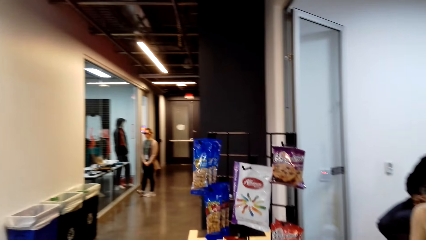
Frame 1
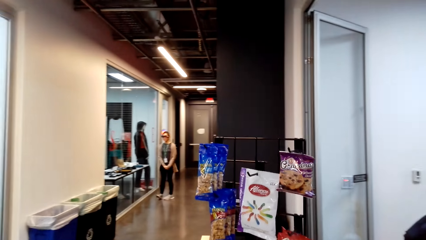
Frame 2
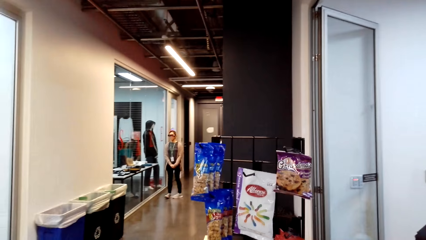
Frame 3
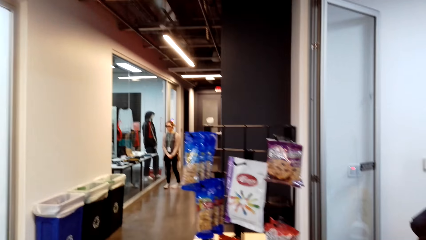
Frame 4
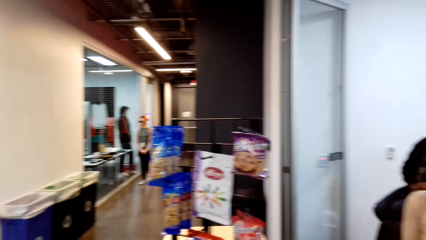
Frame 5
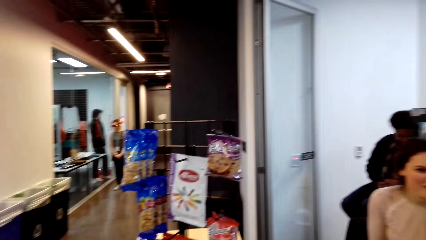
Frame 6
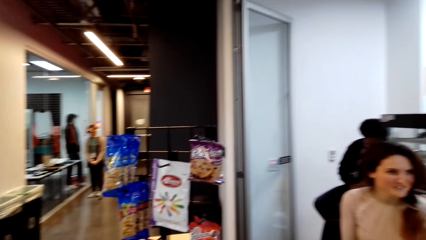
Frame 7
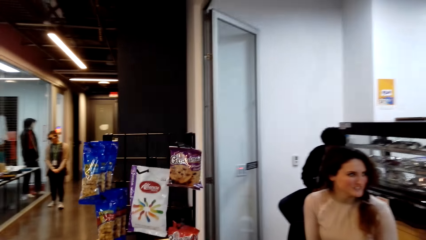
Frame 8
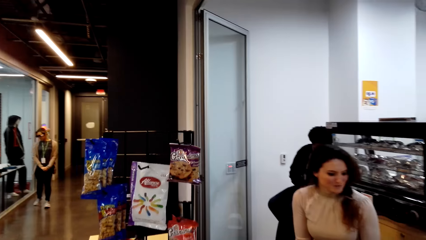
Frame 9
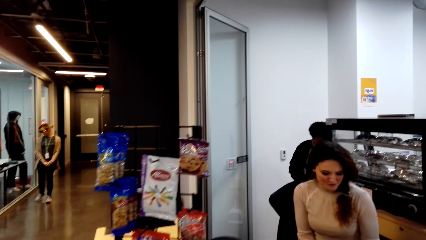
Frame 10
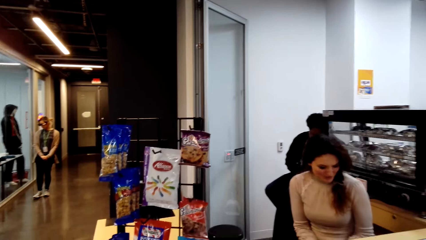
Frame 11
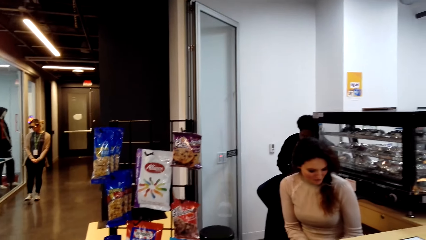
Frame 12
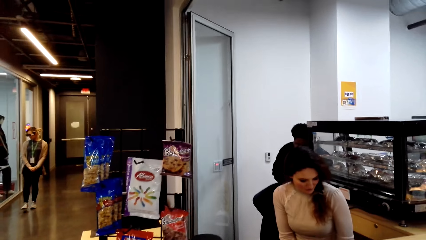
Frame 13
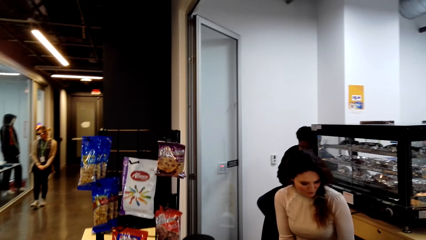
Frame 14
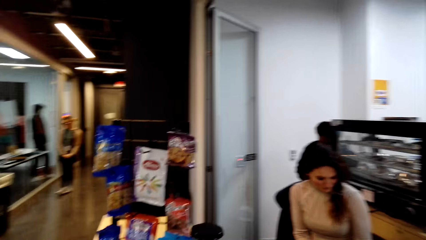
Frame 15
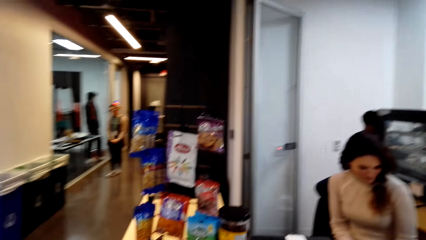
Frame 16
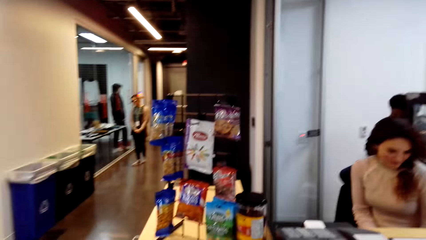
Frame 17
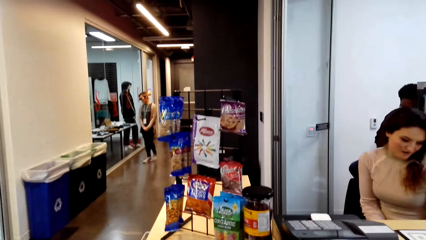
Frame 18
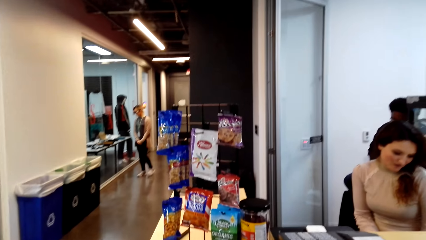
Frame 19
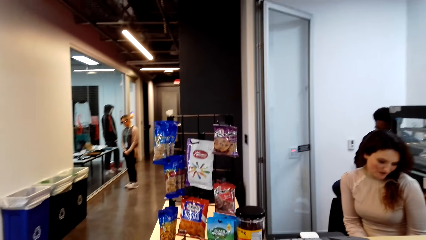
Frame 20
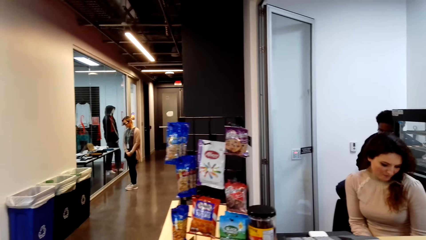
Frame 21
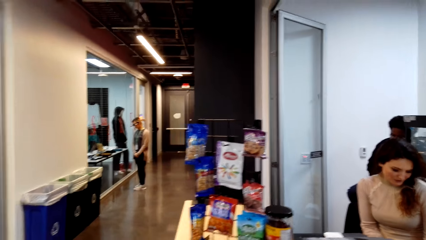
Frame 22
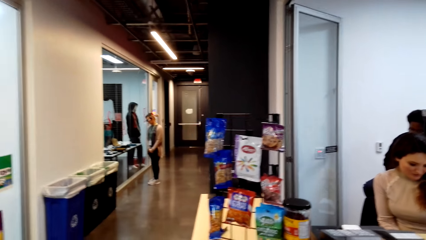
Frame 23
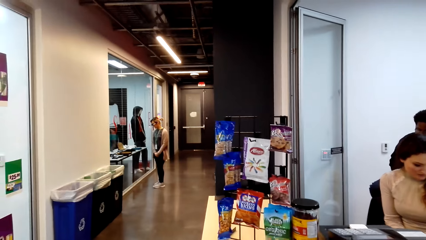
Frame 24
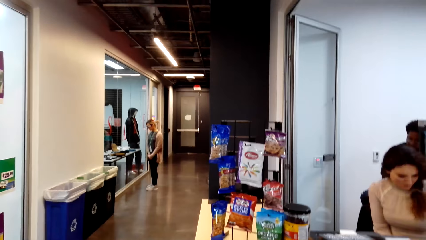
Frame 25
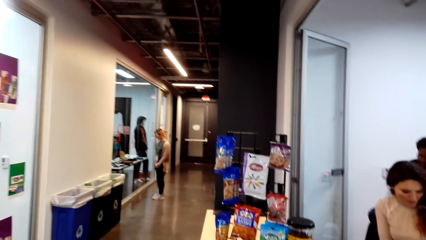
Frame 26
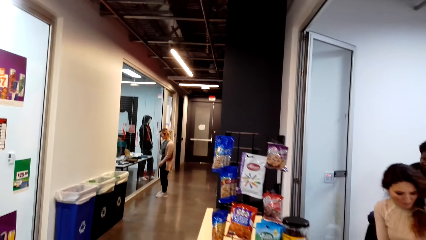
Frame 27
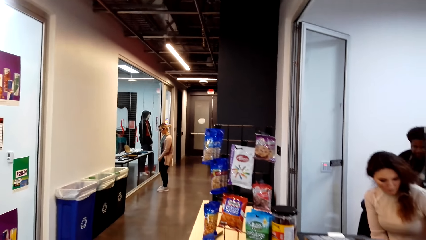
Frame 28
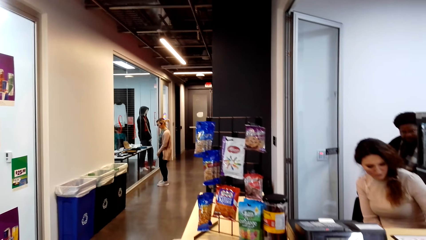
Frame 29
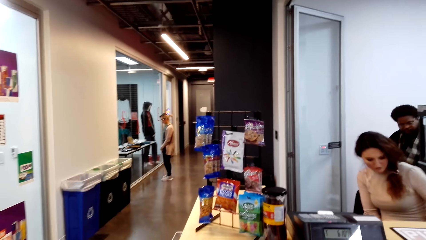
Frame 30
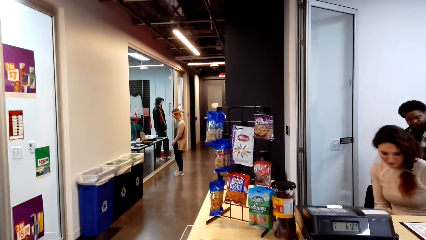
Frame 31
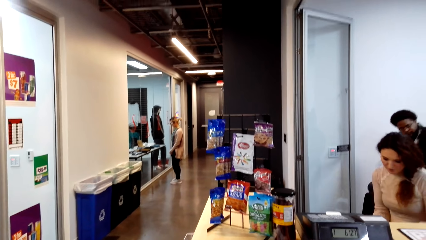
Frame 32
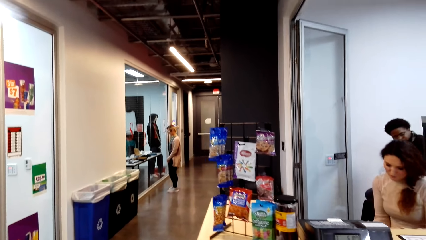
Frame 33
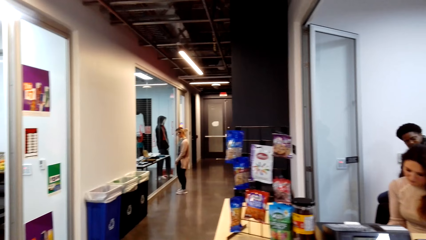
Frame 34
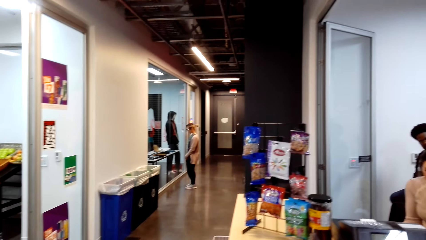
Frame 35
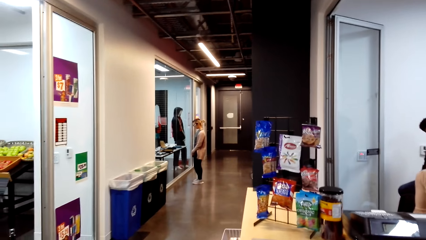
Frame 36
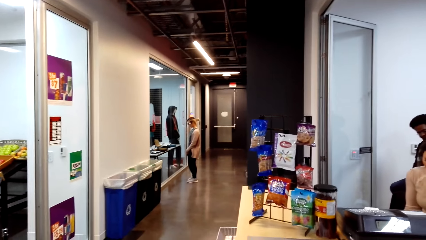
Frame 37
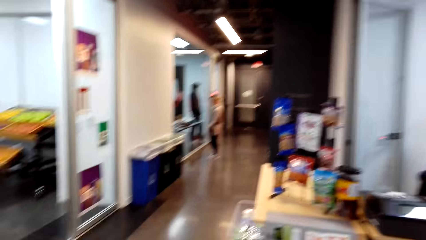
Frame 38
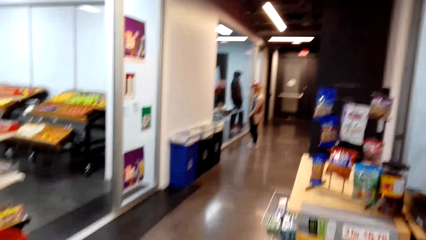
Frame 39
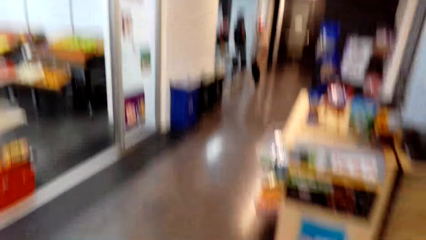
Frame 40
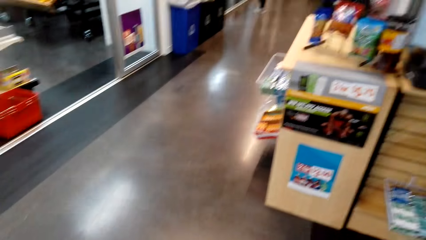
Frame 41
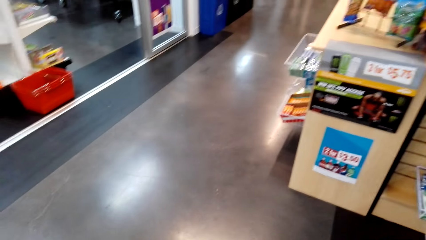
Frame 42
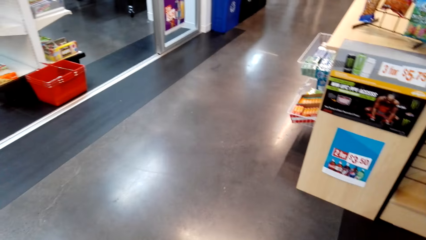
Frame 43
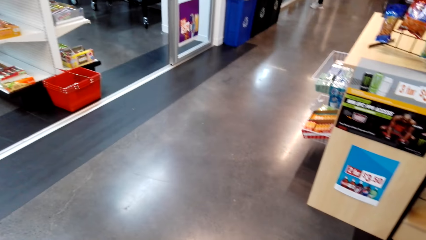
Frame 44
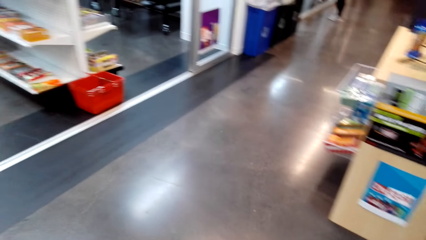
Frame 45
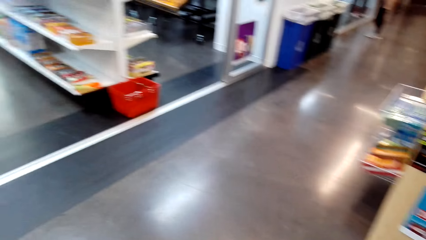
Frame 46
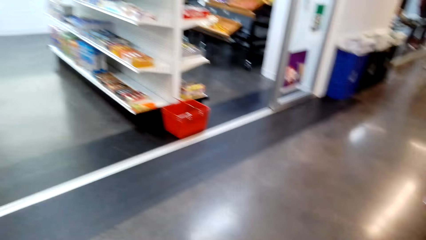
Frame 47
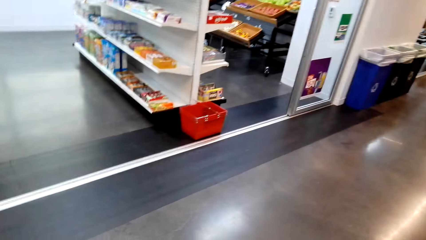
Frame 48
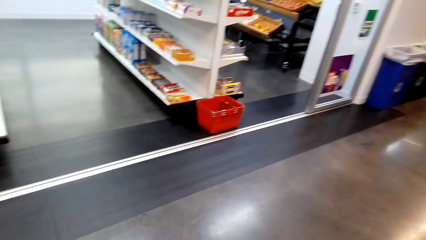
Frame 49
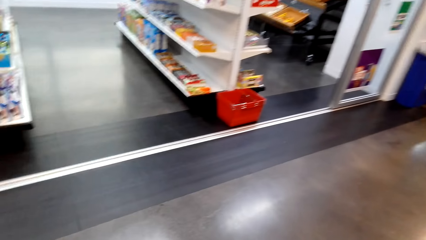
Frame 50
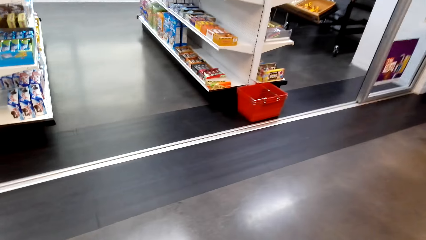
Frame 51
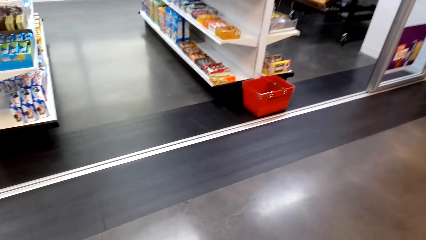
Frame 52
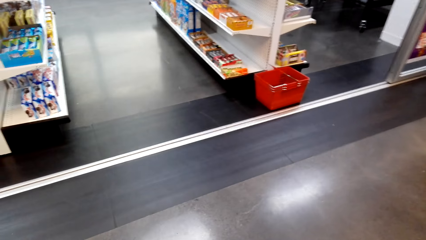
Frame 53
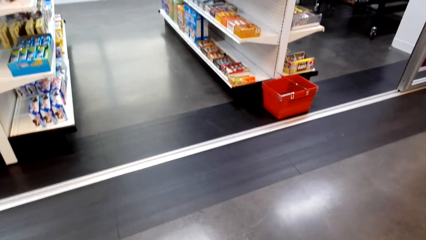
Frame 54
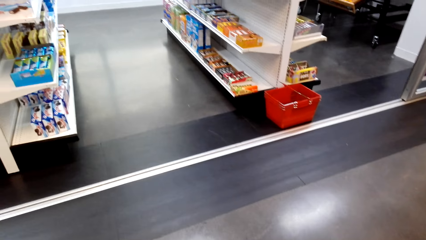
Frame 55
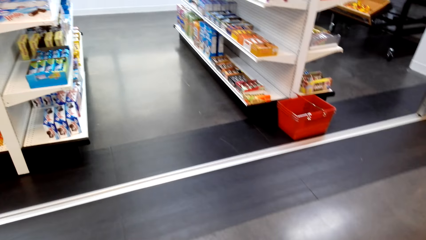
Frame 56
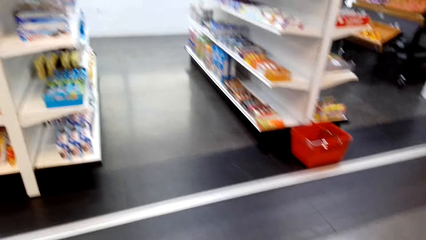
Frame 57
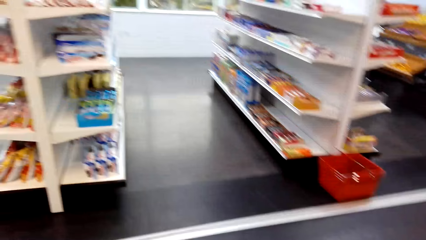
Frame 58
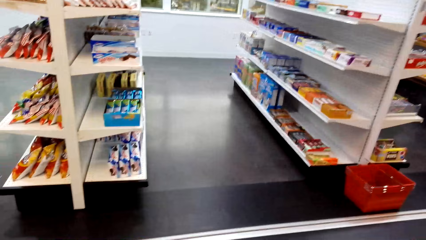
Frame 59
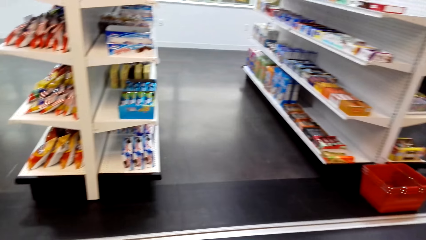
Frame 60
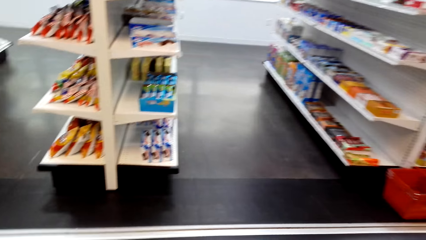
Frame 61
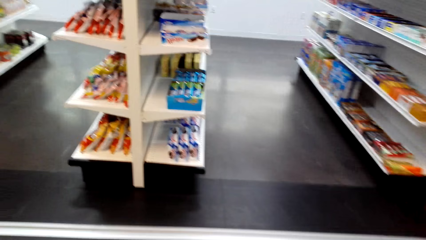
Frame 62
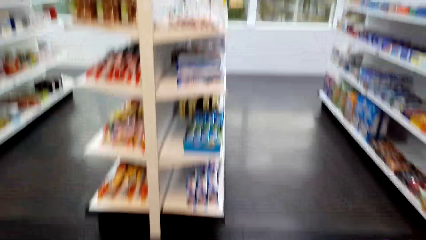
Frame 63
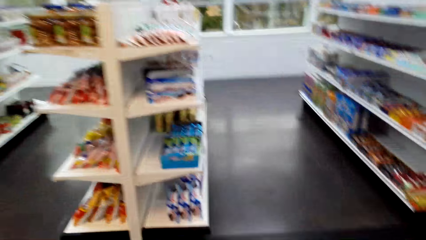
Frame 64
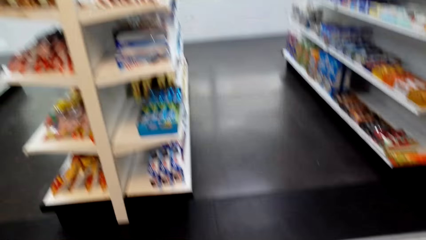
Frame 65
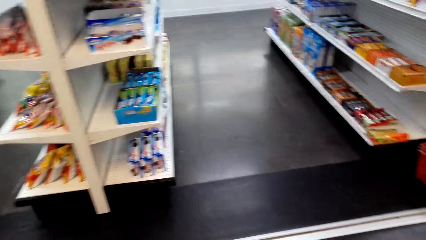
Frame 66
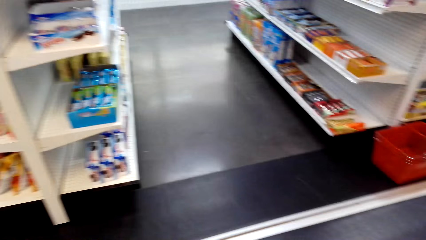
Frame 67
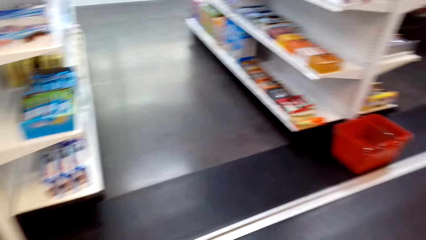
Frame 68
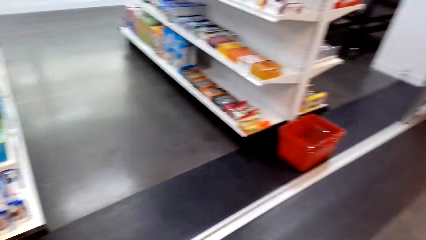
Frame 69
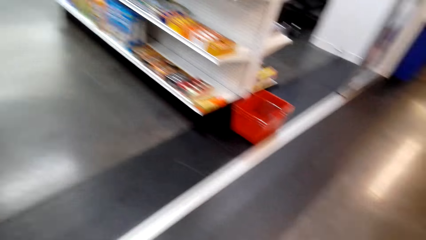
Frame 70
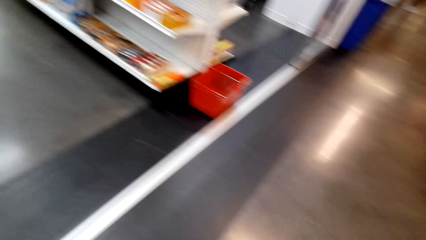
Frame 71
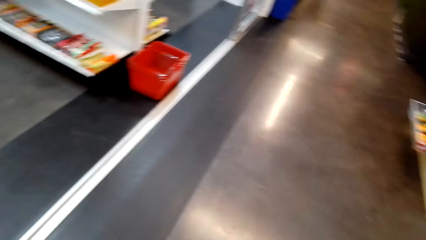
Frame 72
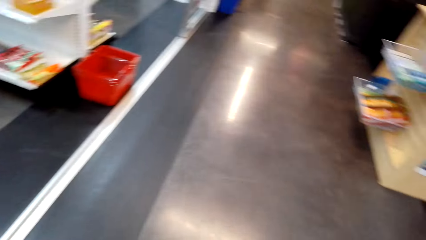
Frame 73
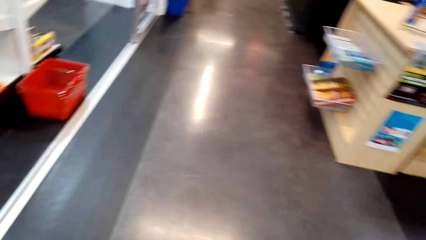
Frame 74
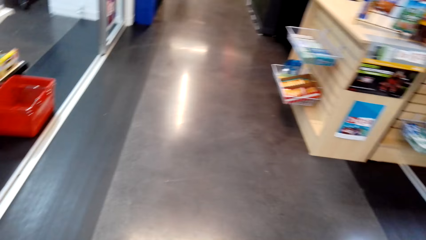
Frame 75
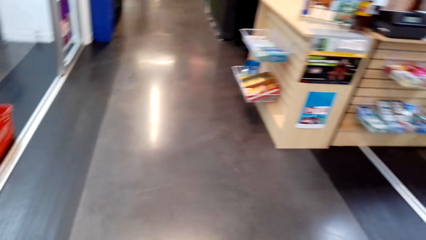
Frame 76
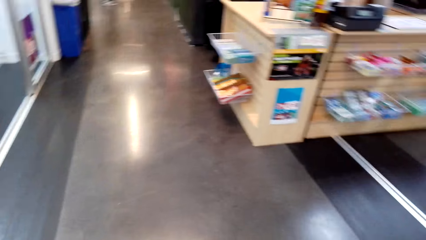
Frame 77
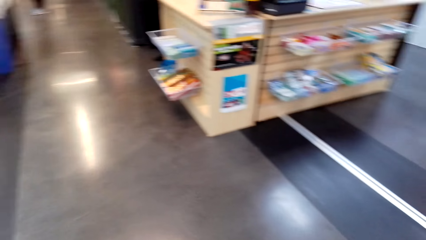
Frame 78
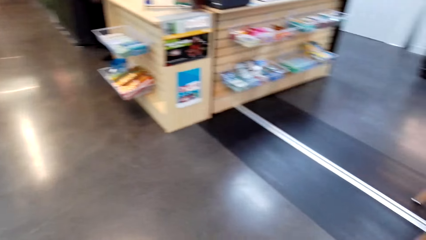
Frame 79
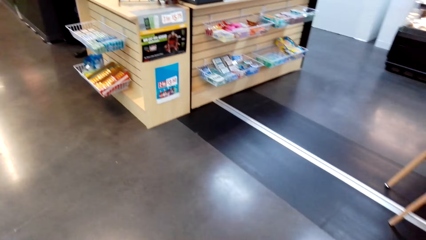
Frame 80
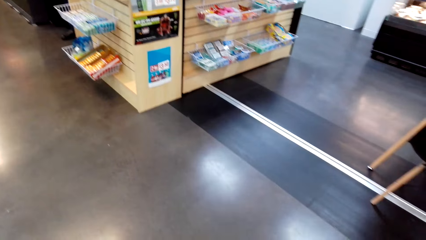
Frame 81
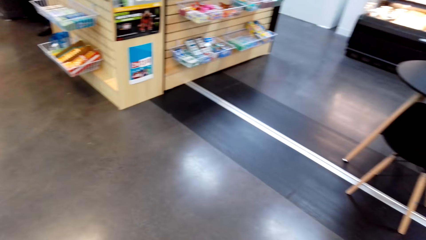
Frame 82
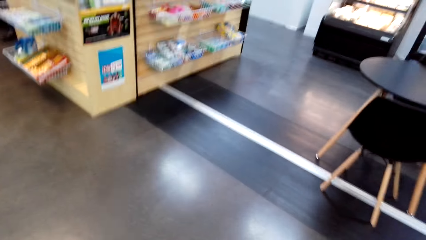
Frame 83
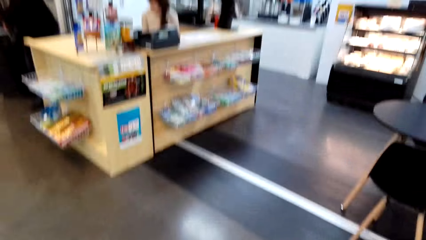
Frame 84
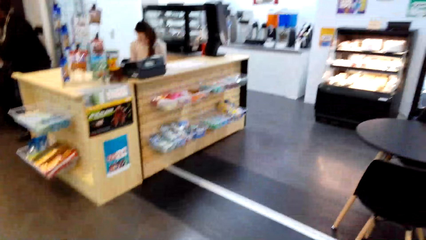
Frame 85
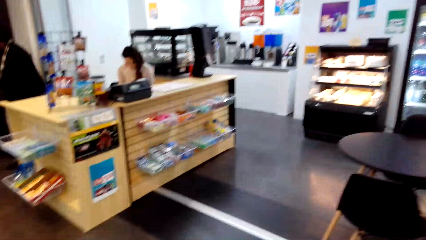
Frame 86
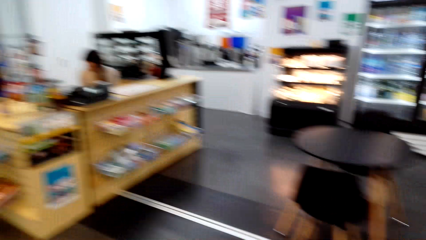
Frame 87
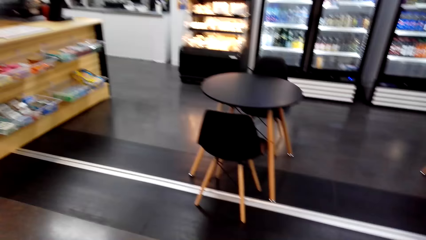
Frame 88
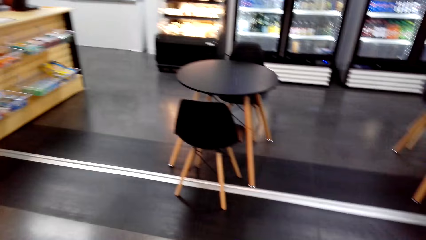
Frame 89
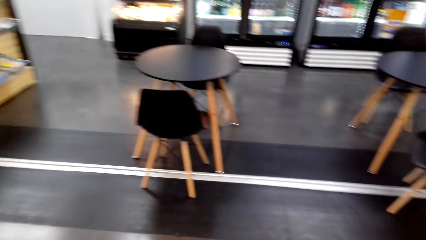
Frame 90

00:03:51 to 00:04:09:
A cashier talks. The camera wearer looks around.
